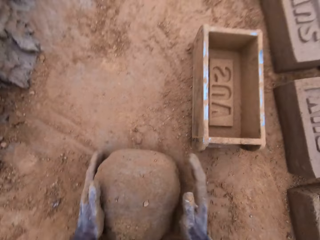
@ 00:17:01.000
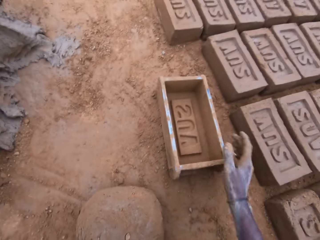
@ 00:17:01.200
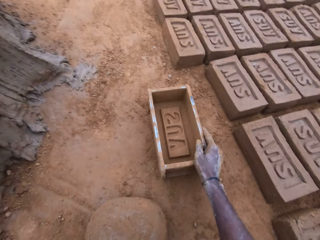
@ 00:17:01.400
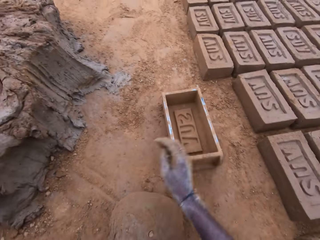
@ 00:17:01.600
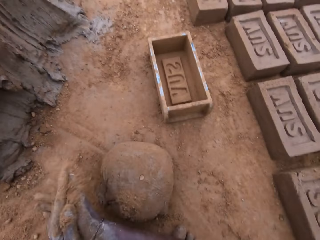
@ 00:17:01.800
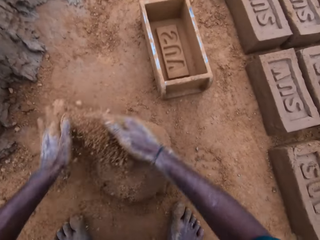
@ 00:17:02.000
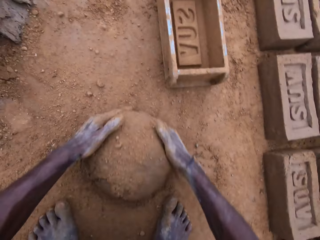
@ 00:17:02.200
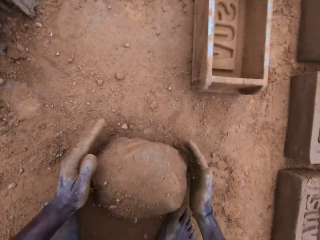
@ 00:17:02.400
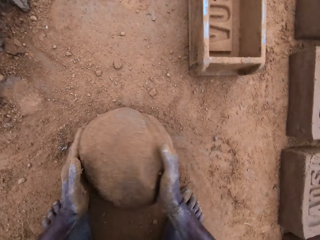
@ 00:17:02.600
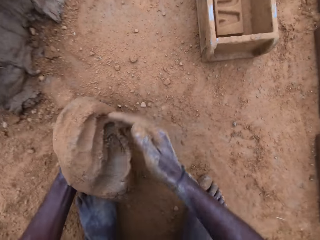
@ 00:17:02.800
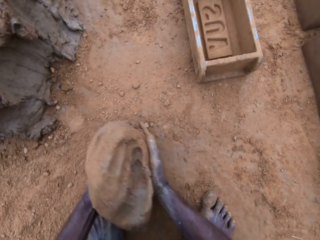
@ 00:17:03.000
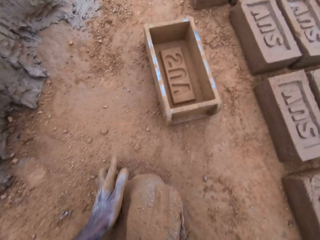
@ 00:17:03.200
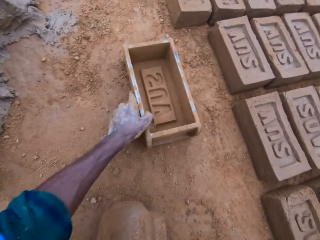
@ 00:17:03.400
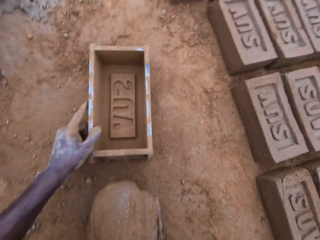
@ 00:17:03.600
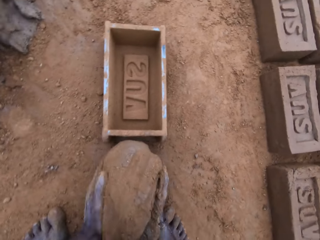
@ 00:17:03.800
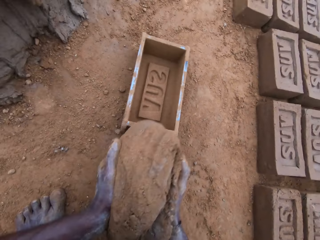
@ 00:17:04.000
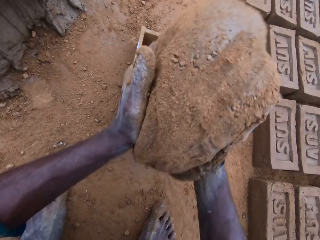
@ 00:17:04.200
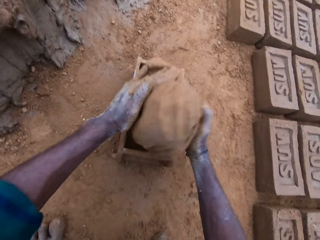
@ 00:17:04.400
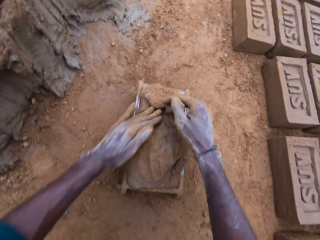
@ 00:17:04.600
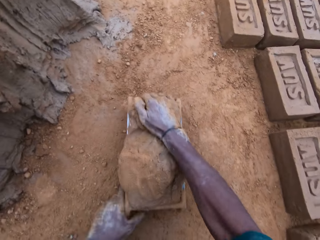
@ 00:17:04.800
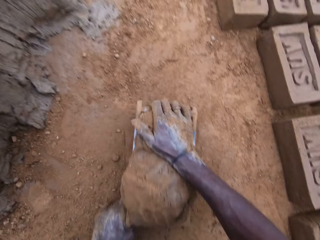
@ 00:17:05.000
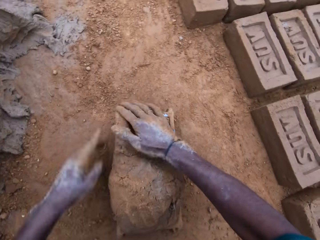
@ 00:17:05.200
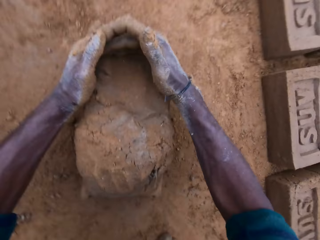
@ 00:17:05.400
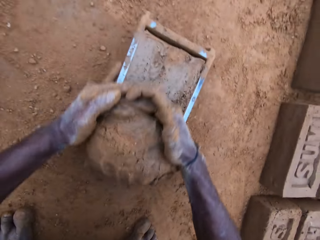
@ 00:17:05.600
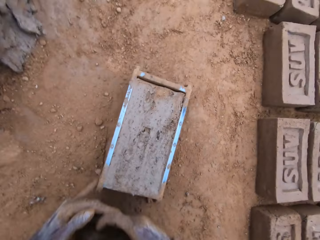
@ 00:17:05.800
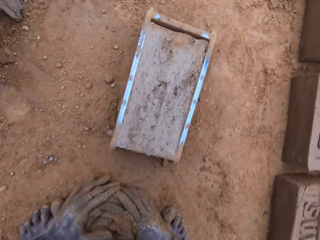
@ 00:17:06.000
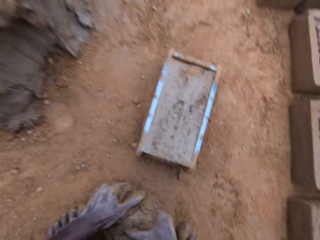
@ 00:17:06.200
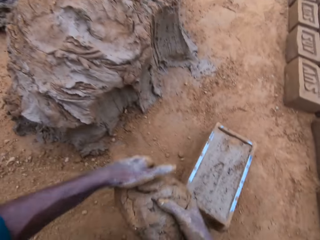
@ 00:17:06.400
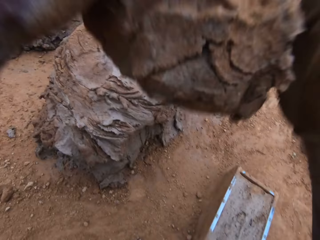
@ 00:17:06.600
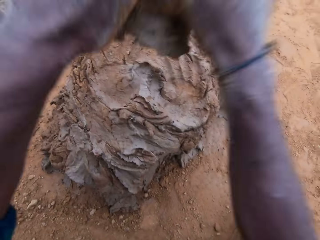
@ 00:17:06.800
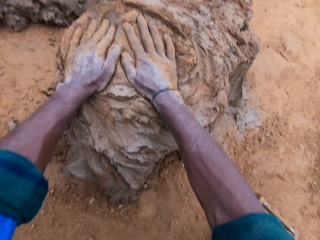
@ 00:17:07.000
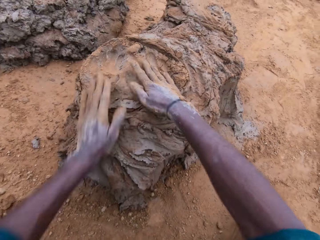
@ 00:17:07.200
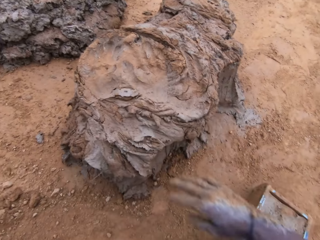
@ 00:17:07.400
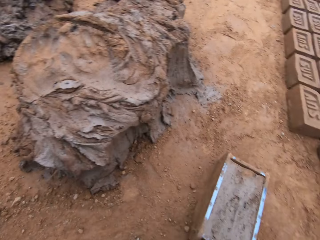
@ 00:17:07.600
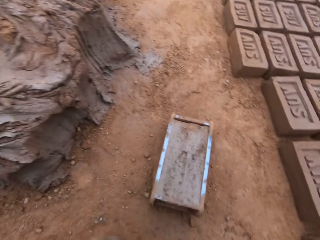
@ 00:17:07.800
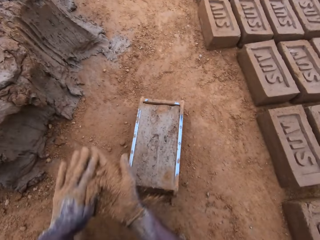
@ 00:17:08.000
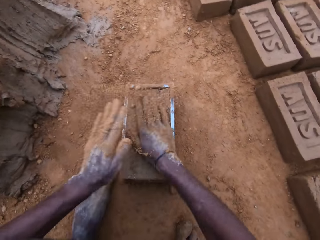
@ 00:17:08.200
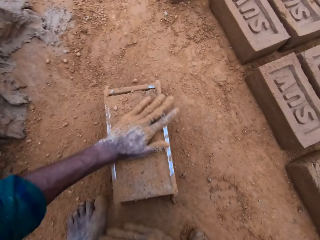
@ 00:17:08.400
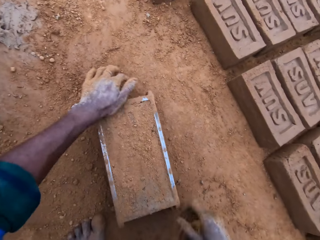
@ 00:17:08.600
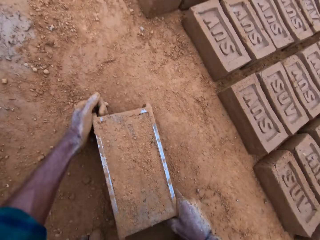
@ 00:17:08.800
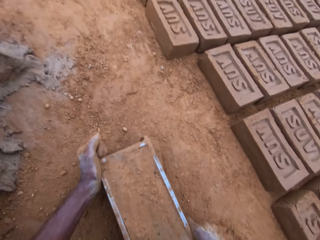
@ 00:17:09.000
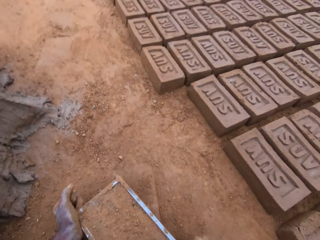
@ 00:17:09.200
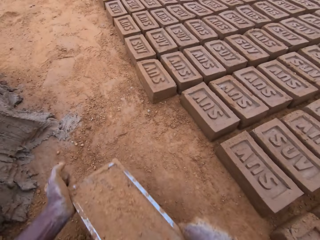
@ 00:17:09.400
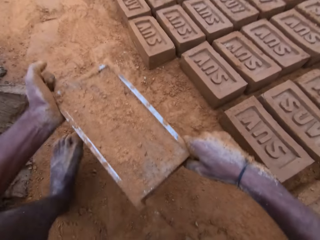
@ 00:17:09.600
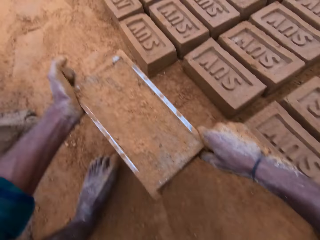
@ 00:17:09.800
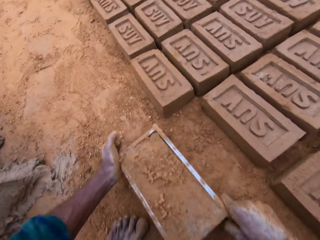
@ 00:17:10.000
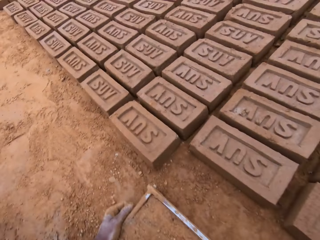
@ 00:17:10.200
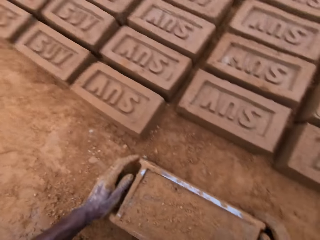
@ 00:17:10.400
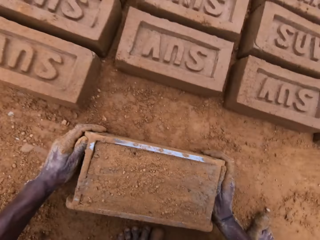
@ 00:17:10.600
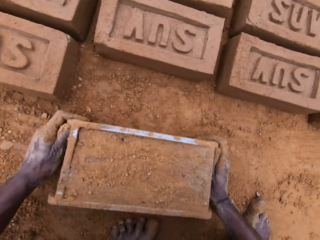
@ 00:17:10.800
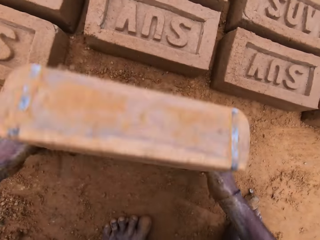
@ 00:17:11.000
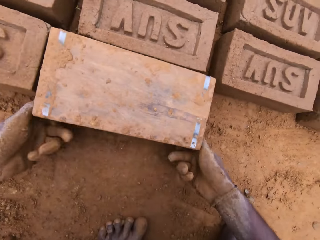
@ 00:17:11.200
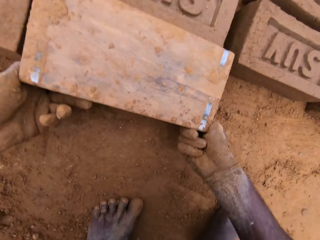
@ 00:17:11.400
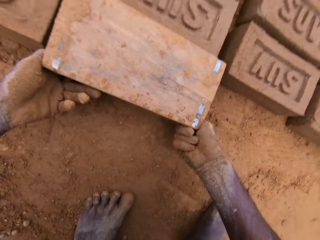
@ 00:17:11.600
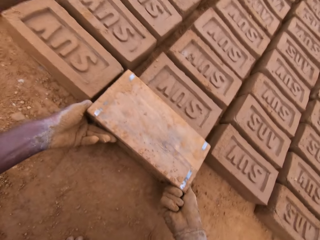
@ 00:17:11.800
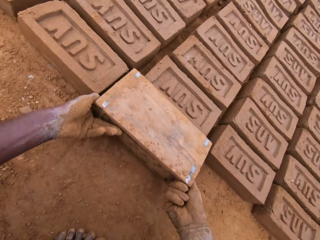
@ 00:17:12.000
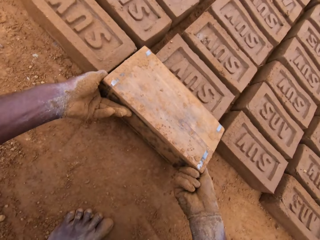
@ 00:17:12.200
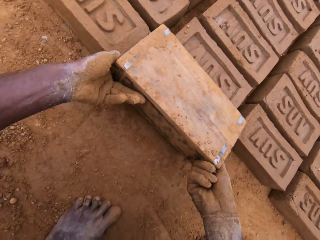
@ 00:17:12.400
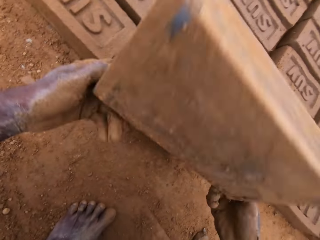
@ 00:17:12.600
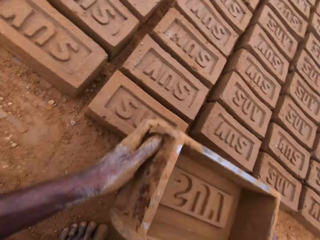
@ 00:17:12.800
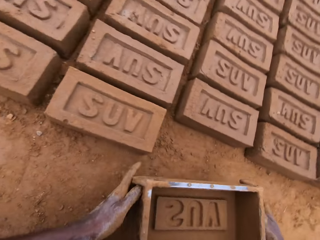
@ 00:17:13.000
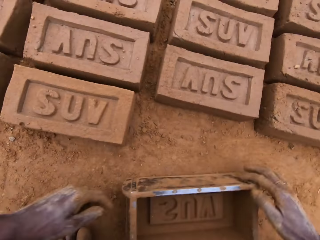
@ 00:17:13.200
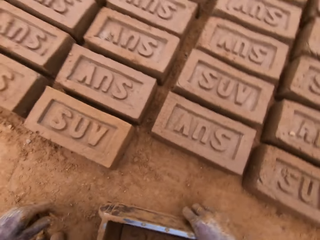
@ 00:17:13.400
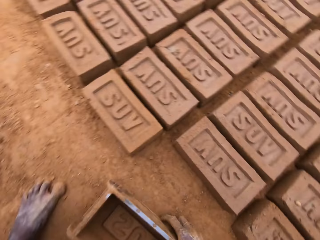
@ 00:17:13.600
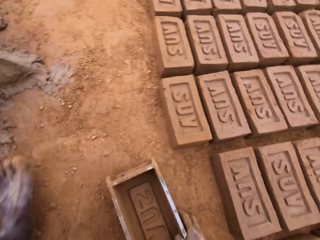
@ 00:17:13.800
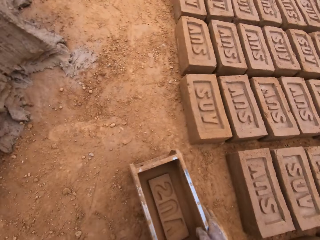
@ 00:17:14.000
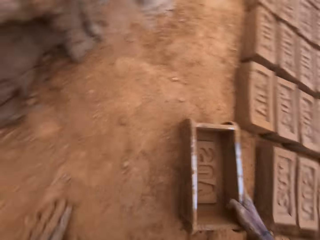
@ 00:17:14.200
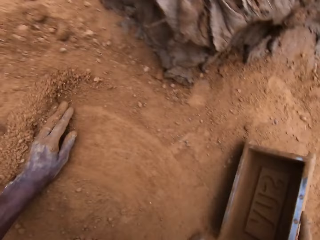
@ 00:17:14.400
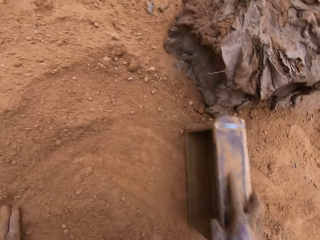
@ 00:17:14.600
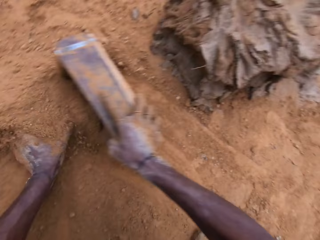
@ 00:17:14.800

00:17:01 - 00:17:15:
The camera wearer moves a wooden brick mold on the ground. They mold a clay mixture with hands. They carry the mortar from the ground. They move the wooden brick mold closer on the ground. They put the clay mixture in the wooden brick mold. They level the mortar in the mold, scoop the clay mixture from the wooden brick mold and mold the clay mixture with hands. They dump the excess mortar on a pile of mortar. They spread soil on the clay mixture in the wooden brick mold. They pick up the wooden brick mold from the ground and carry the mold. They drop the mold. They put down the clay mixture from the wooden brick mold. They turn the mold upside down. They retrieve the mold. They put down the wooden brick mold on the ground.

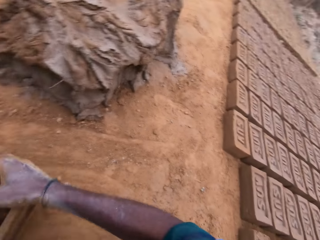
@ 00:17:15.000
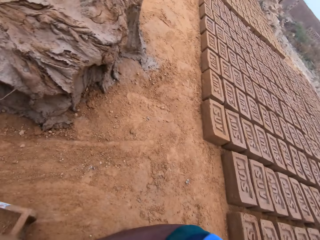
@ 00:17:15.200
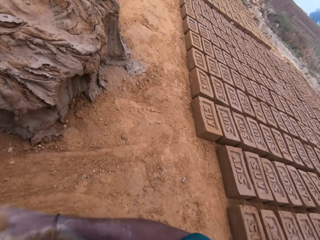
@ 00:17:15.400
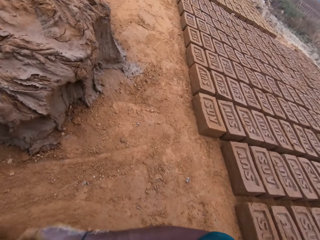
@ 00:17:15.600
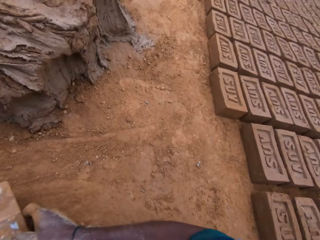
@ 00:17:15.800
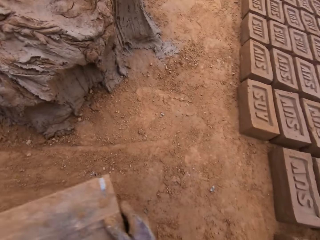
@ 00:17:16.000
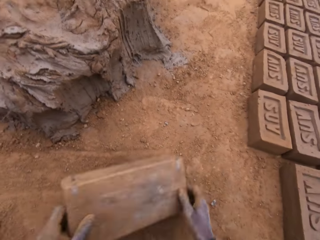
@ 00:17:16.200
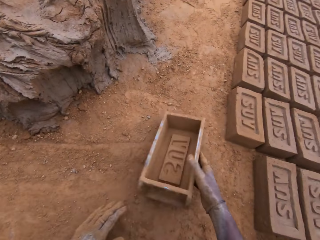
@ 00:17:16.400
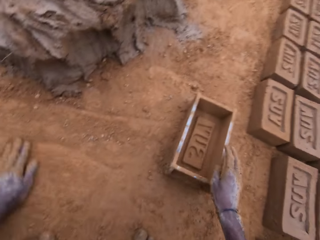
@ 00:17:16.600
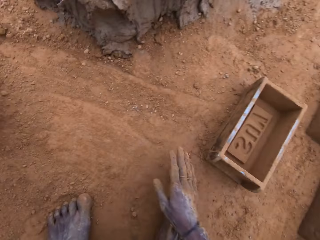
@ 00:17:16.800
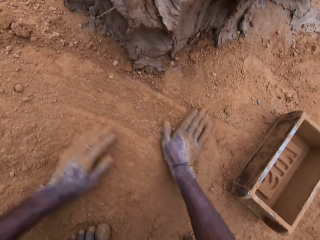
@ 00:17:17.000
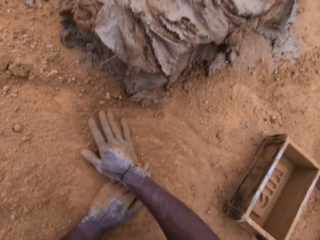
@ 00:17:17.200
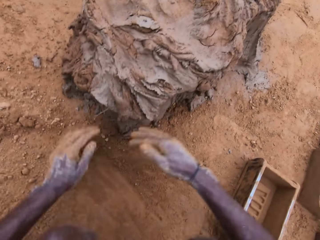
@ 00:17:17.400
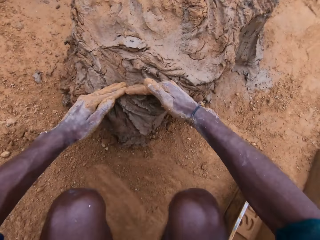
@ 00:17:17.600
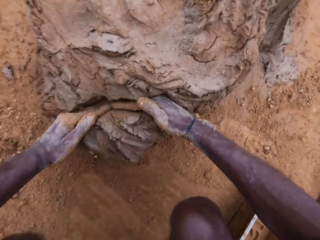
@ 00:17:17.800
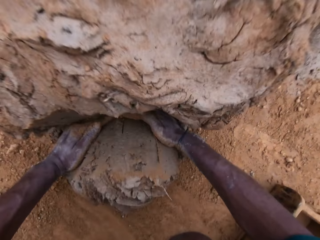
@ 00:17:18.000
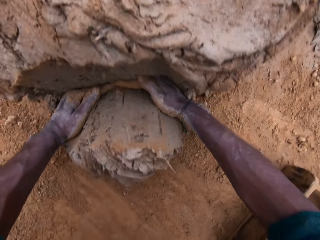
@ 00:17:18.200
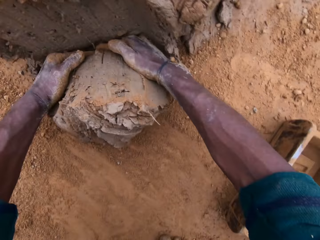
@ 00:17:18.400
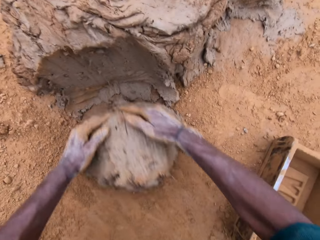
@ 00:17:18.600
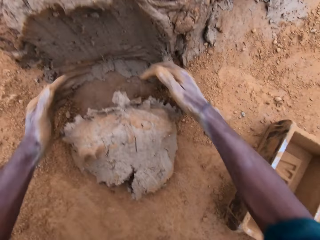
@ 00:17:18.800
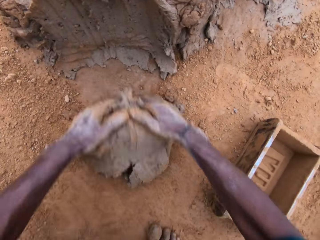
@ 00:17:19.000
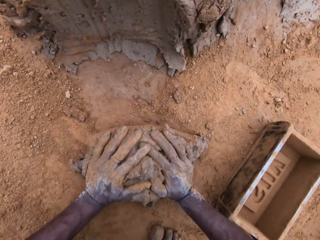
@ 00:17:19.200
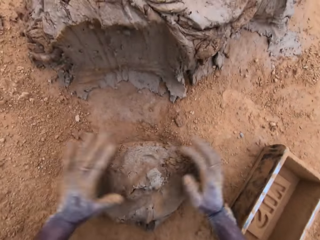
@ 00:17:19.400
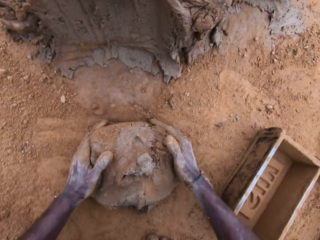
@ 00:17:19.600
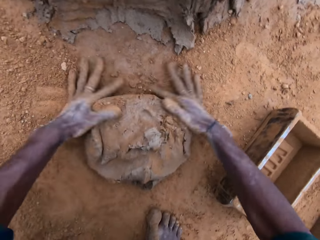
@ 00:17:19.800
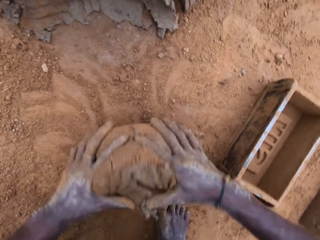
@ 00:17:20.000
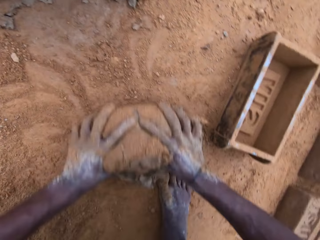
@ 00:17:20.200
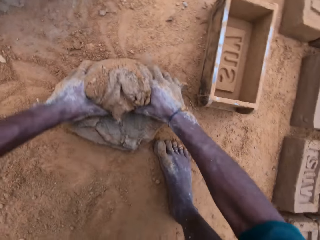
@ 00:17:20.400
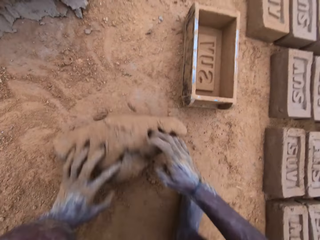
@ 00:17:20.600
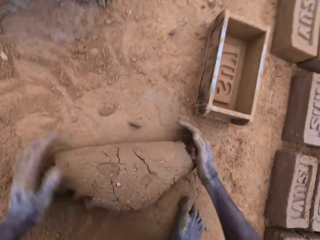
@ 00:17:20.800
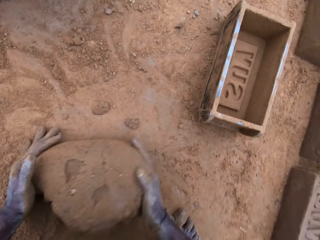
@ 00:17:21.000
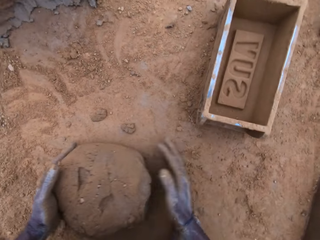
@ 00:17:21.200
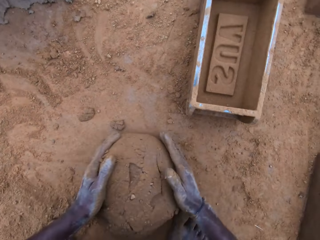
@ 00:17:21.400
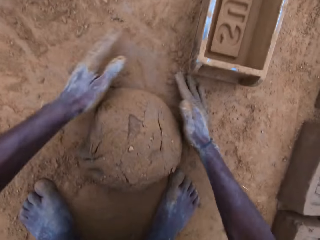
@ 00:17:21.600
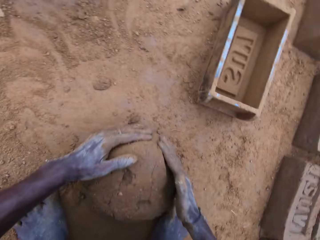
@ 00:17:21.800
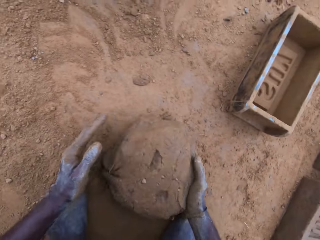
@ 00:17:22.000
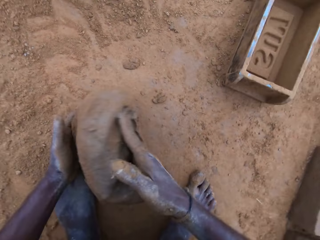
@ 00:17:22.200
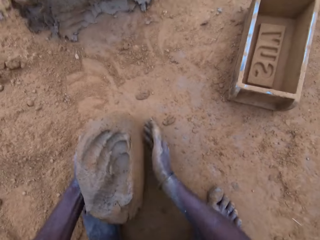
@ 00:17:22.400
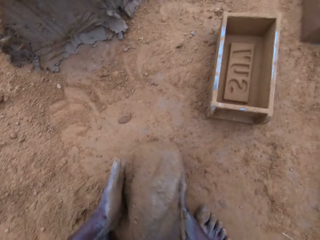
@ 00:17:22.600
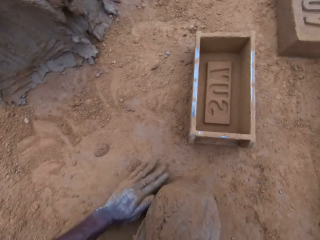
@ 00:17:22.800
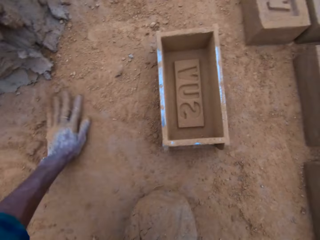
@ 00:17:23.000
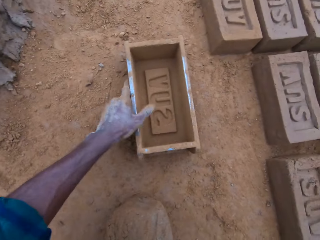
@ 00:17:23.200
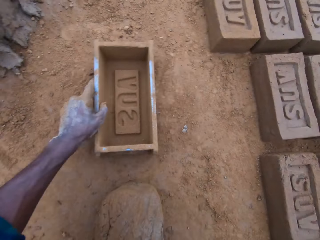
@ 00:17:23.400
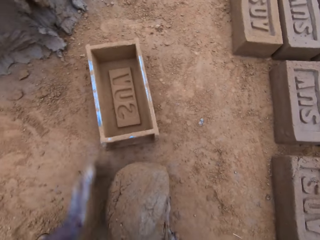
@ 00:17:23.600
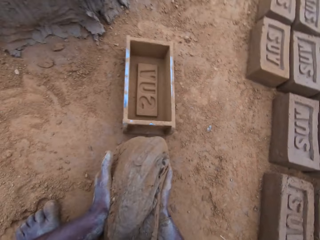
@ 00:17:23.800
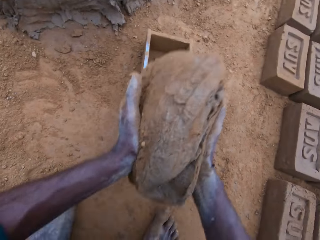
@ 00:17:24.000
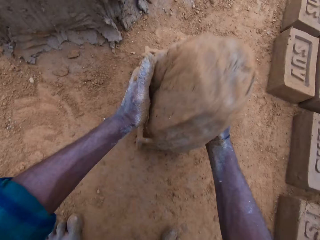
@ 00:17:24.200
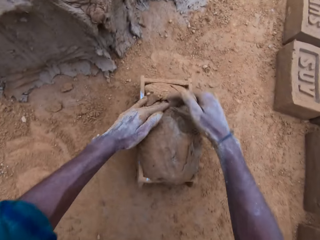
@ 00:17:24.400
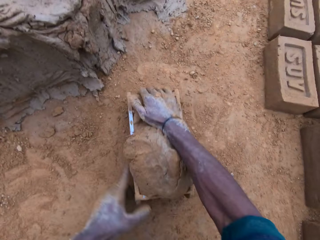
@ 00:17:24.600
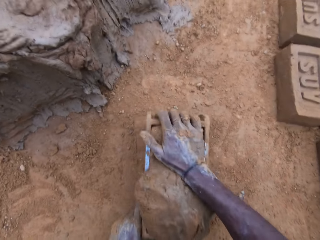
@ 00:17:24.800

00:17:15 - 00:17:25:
The camera wearer spreads soil on the ground with hands. He puts the soil in a wooden brick mold. He puts down the empty wooden brick mold on the ground. He rubs his hands on the ground. He spreads the soil on the ground with hands. He scoops mortar with his hands. He cuts a clay mixture with hands and molds the clay mixture with hands. He mixes the mortar on the ground. He picks up the clay mixture from the ground. He moves the wooden brick mold on the ground. He puts the clay mixture in the wooden brick mold.
